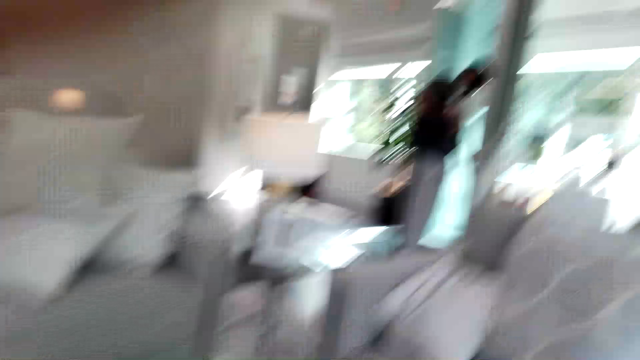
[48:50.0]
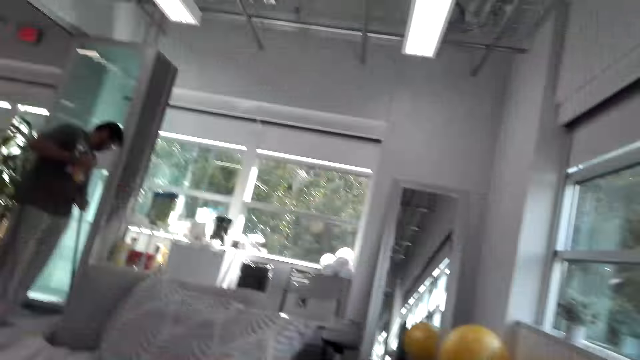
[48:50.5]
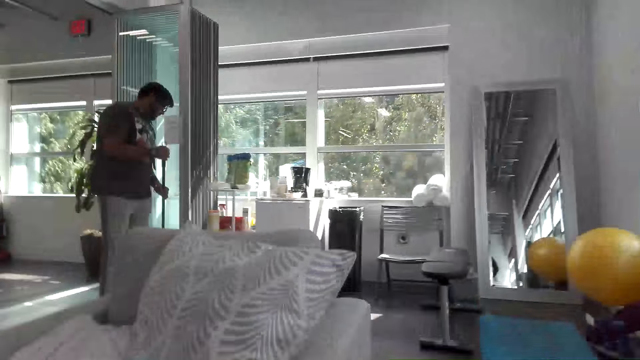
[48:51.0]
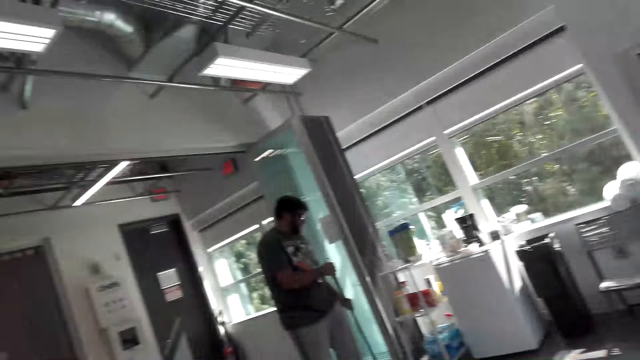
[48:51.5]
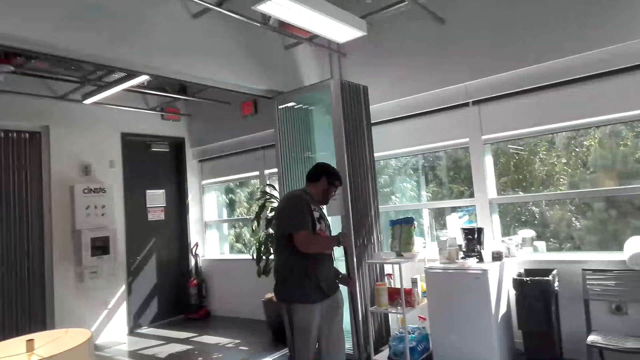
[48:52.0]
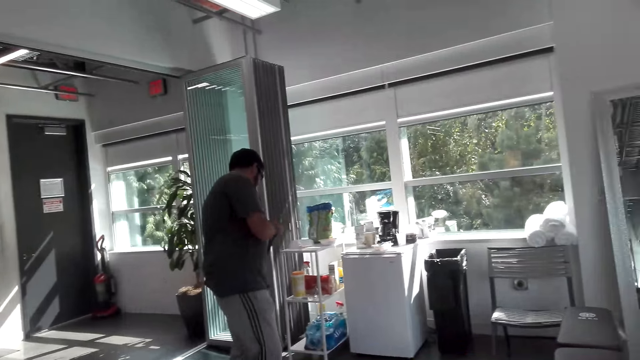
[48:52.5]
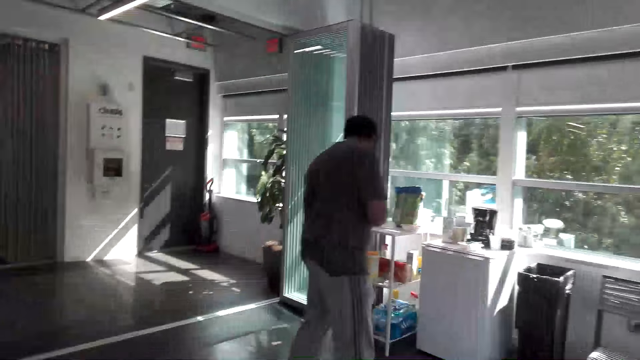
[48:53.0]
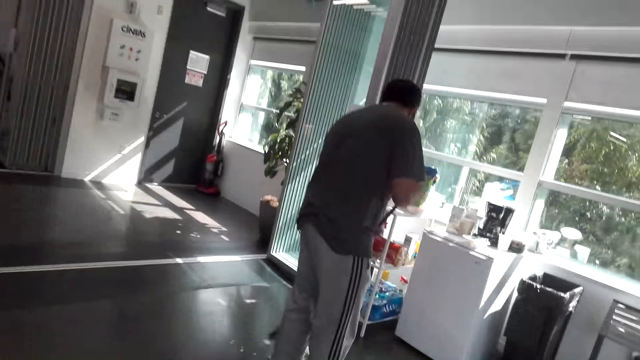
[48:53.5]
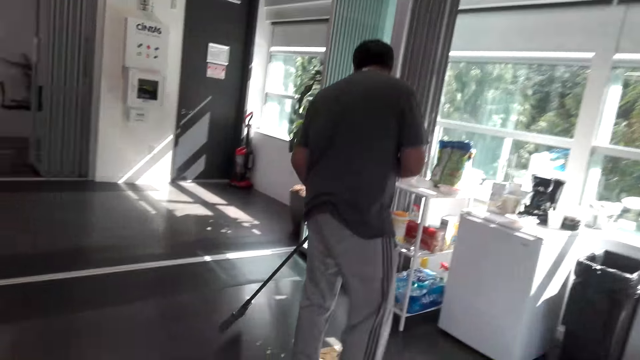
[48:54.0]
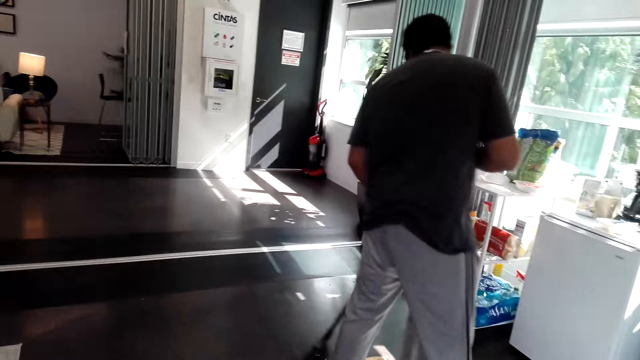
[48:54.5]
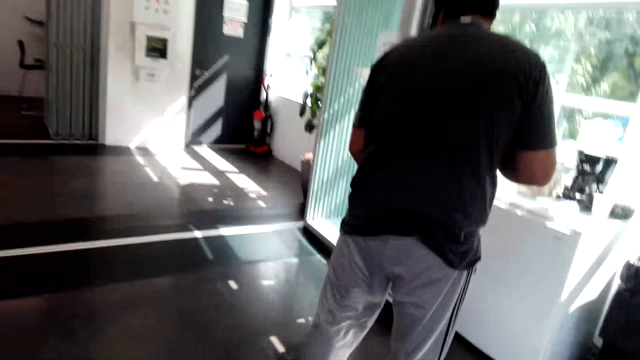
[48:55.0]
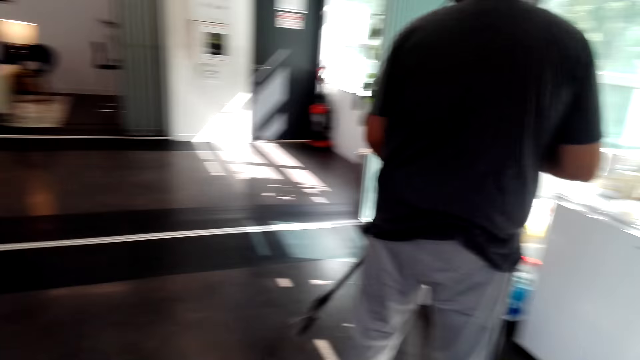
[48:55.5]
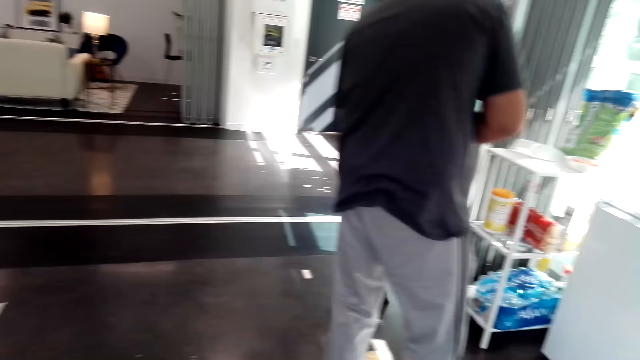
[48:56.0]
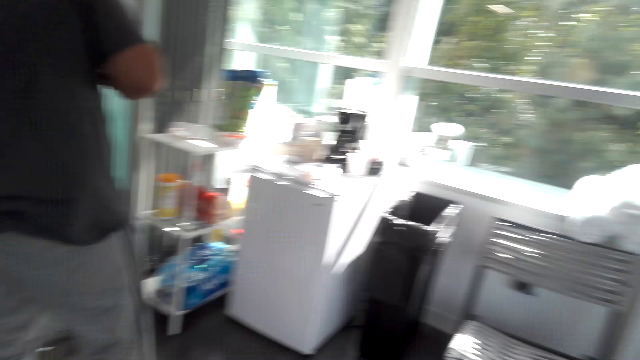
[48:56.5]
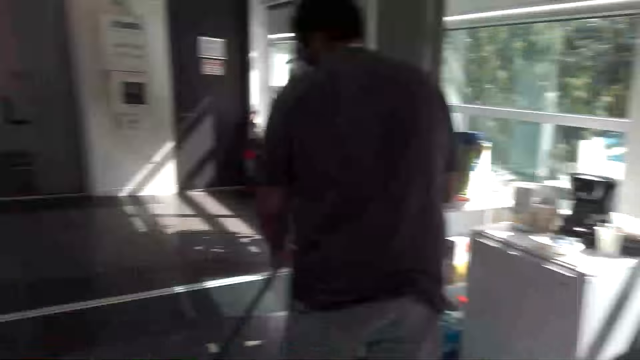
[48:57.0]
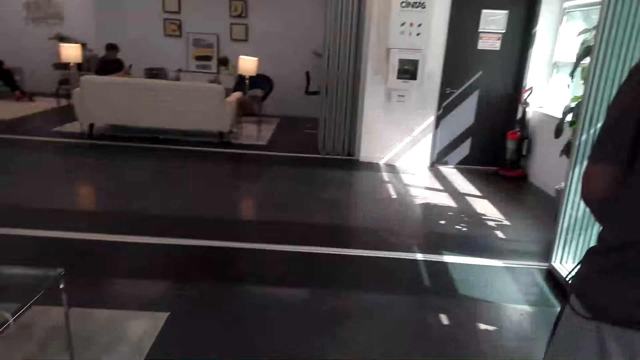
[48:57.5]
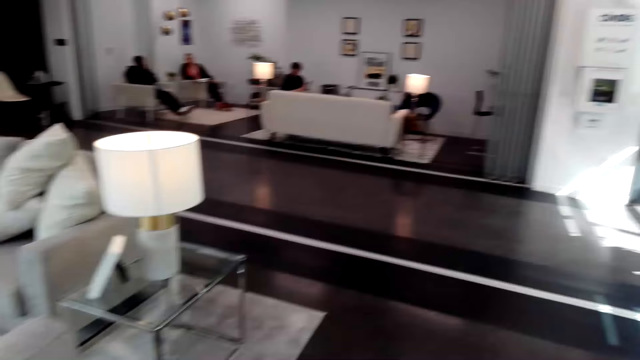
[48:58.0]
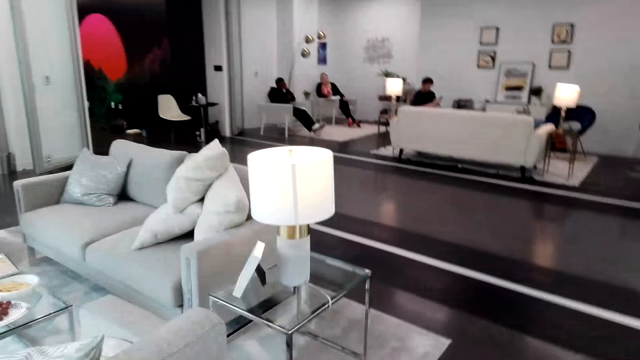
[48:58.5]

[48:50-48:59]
The camera wearer walks around the room. A man sweeps the floor.

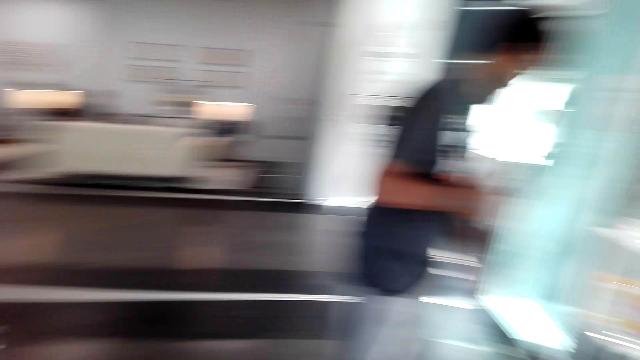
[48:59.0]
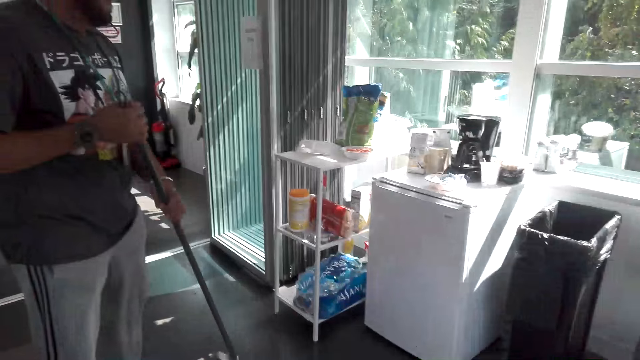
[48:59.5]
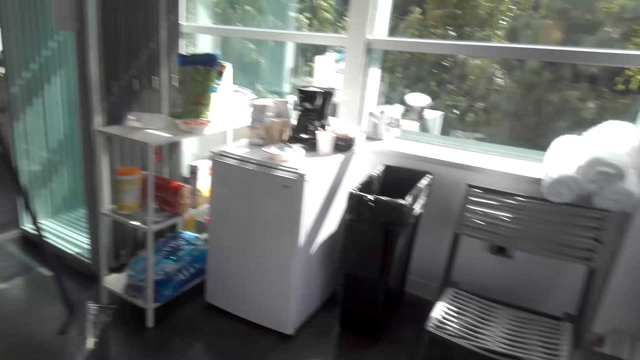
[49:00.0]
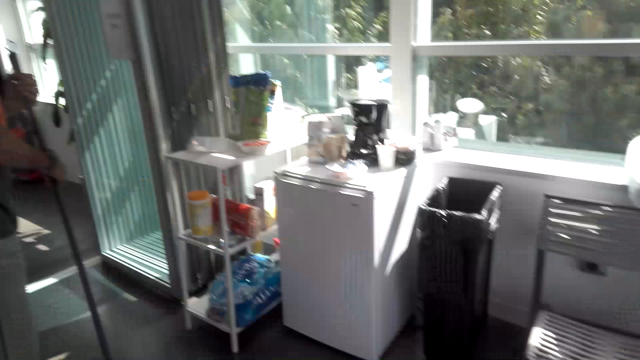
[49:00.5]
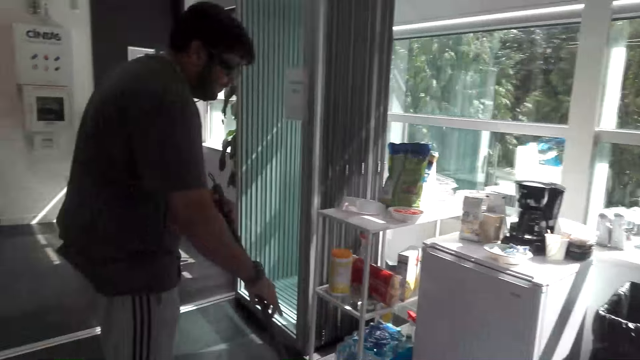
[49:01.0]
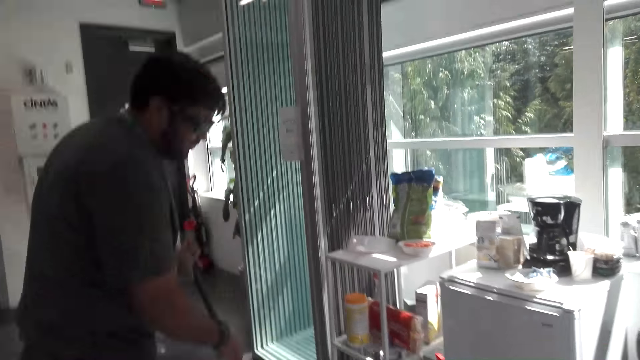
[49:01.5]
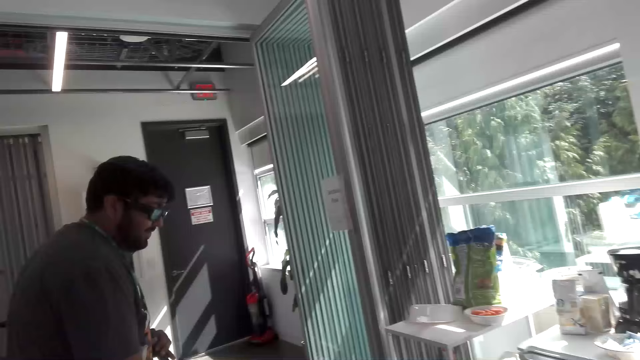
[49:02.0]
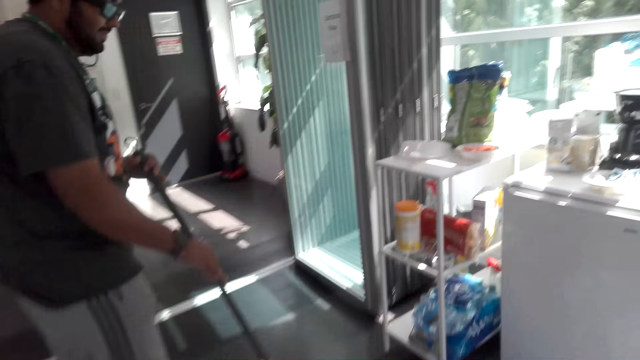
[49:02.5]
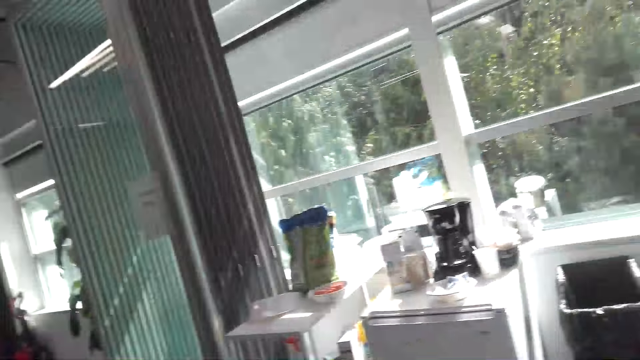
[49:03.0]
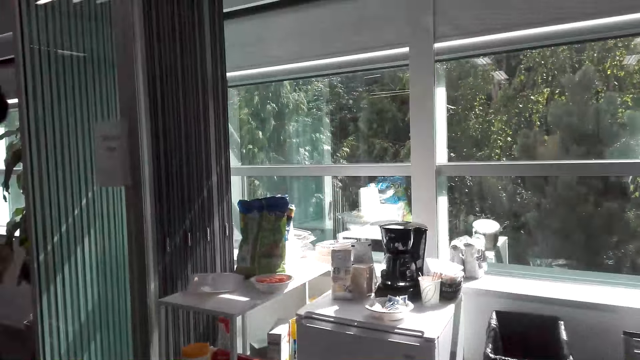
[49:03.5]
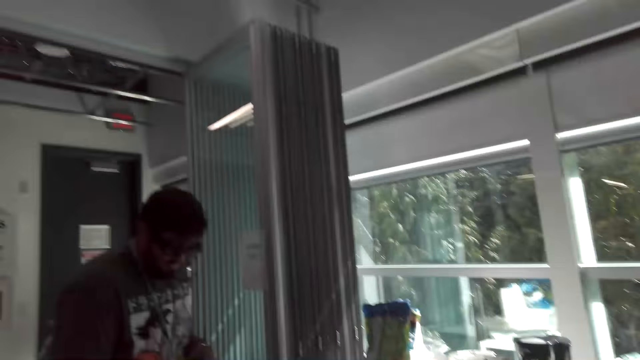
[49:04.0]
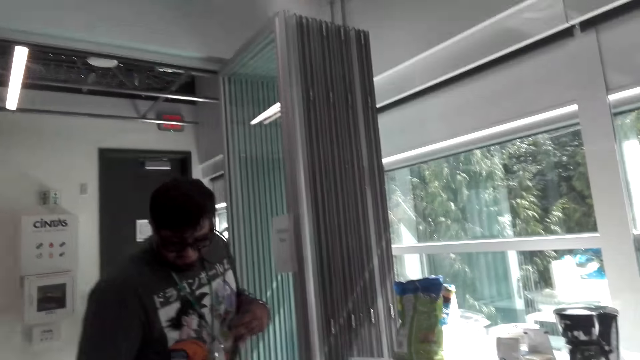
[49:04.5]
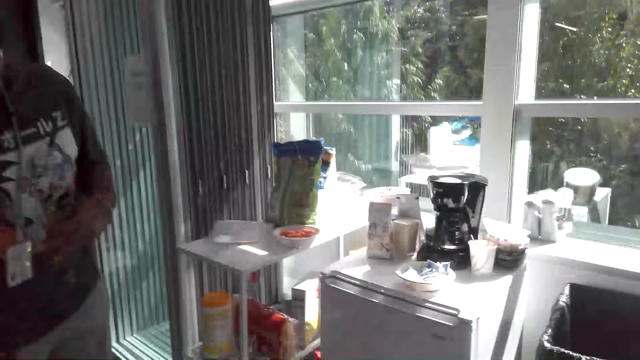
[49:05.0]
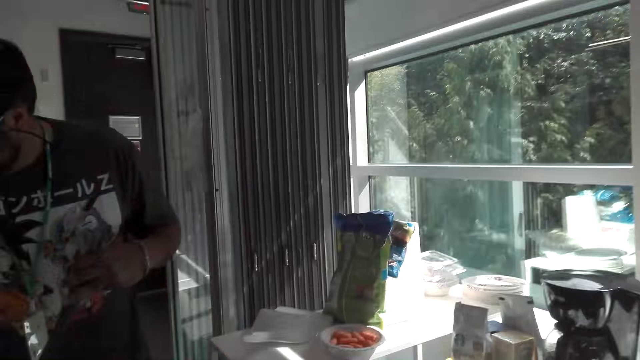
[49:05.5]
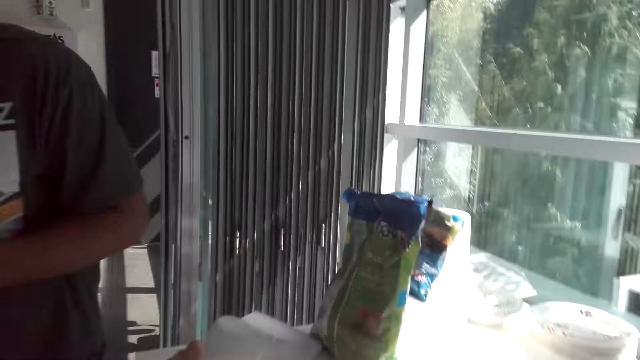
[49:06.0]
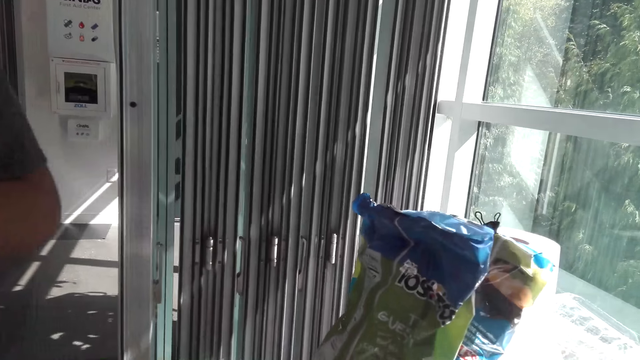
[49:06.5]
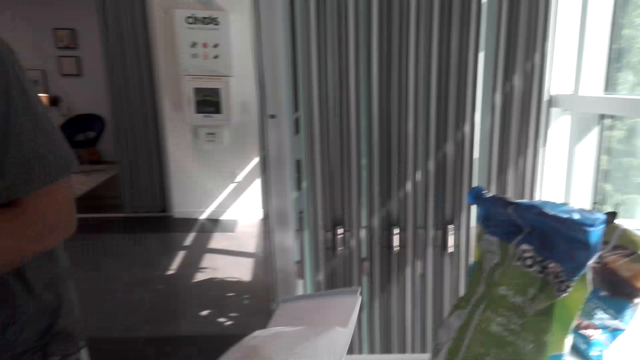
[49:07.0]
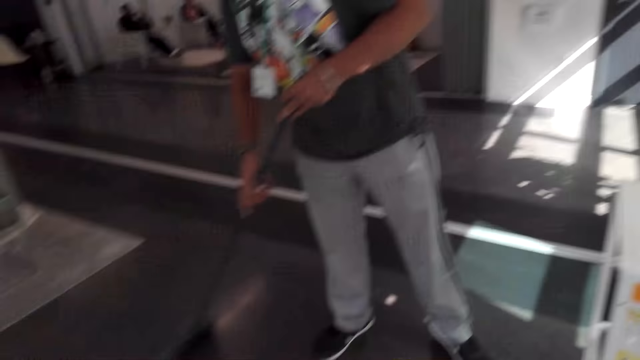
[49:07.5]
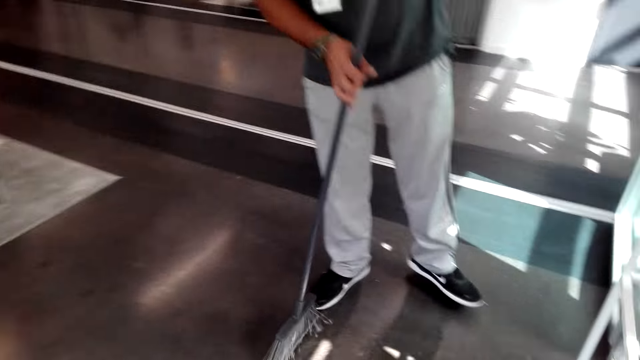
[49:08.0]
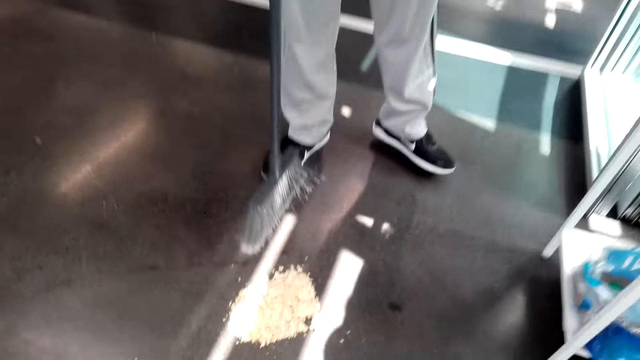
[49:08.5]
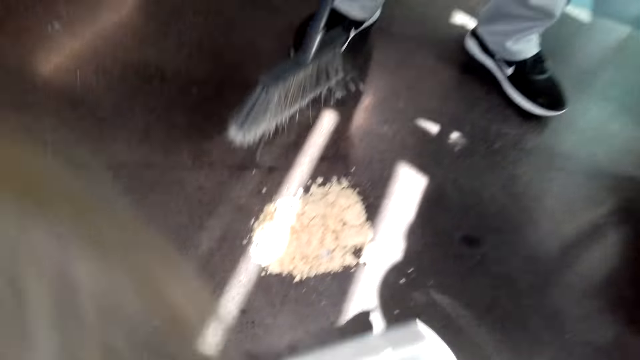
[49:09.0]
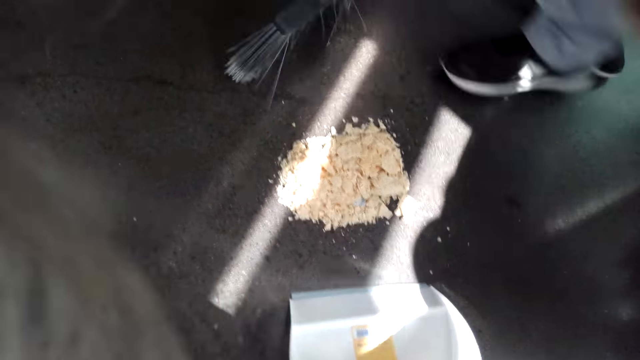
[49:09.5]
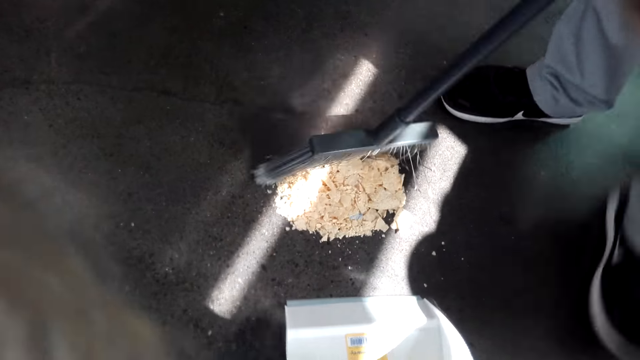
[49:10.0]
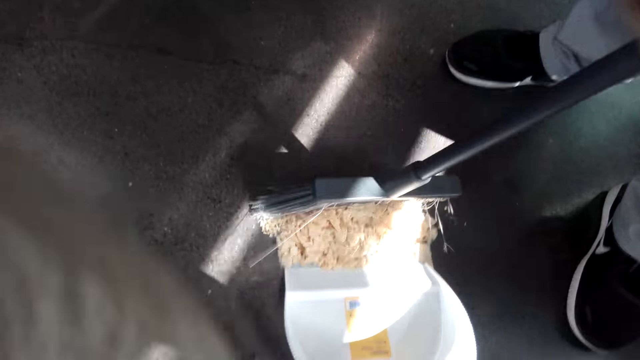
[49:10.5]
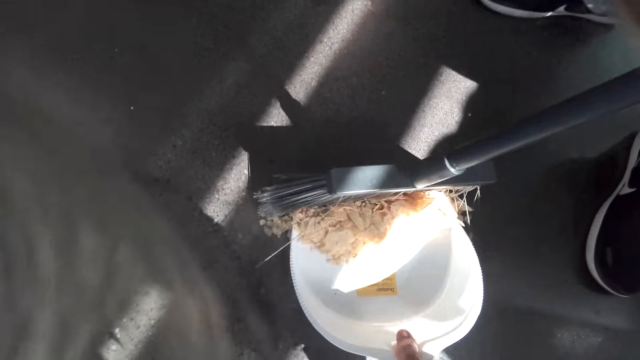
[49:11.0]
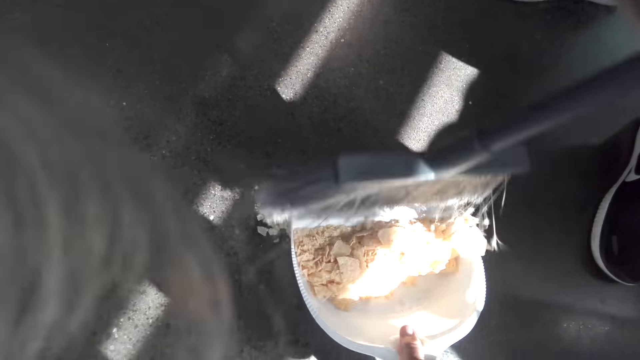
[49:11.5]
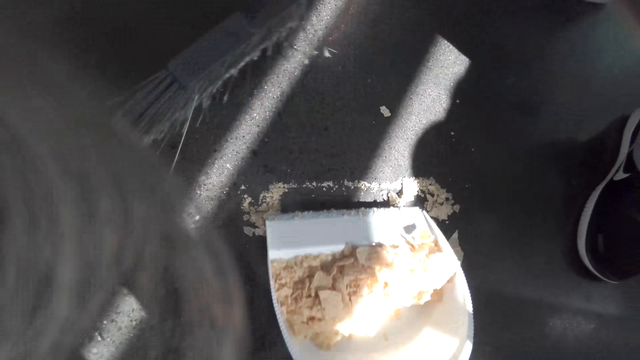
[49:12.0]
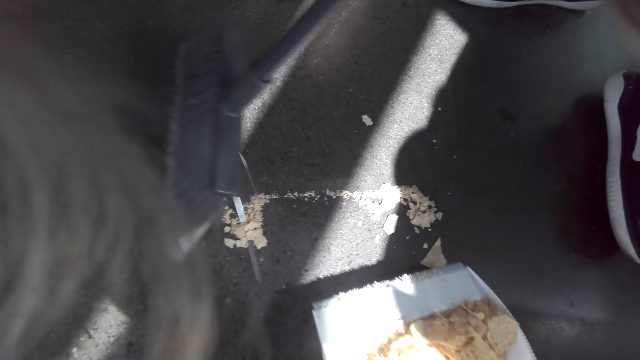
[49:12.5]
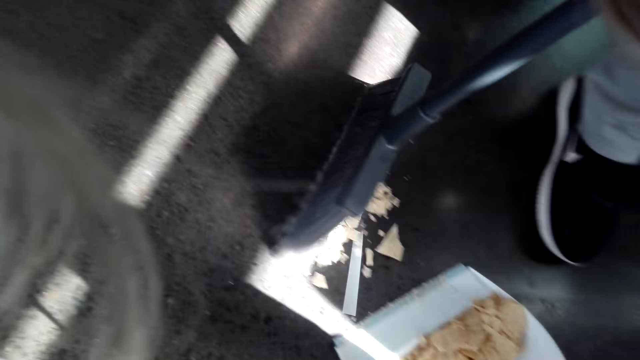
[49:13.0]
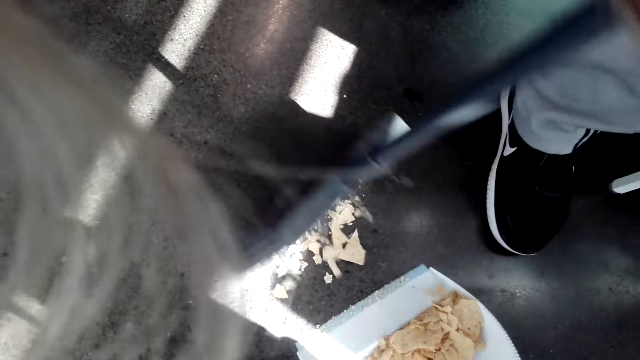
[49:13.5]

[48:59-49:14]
The camera wearer walks towards a man in the room. The man sweeps the floor. The camera wearer collects dirt with a dirt pan on the floor. The man sweeps dirt on the dirt pan.
